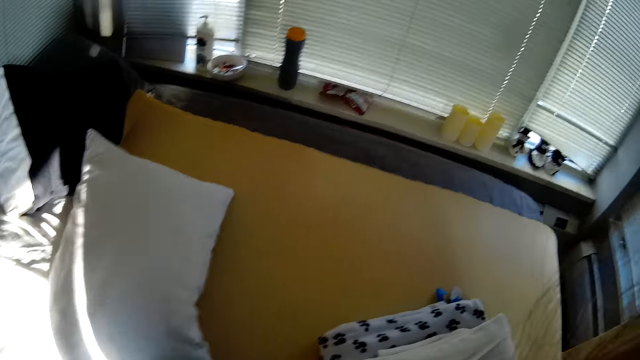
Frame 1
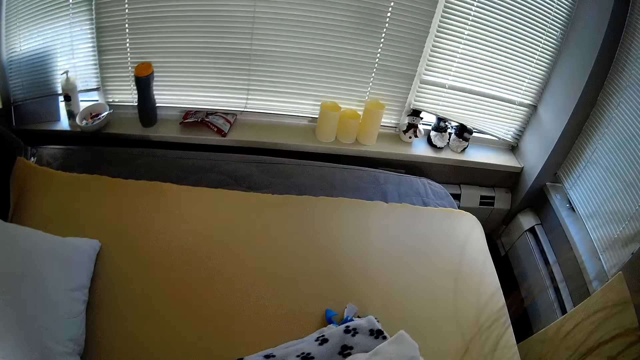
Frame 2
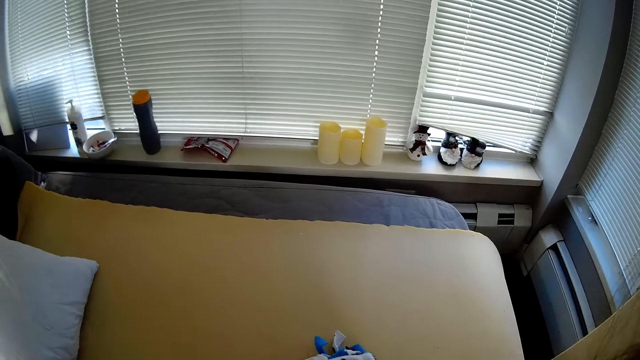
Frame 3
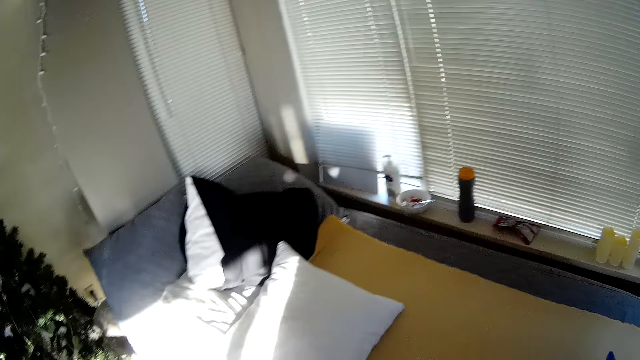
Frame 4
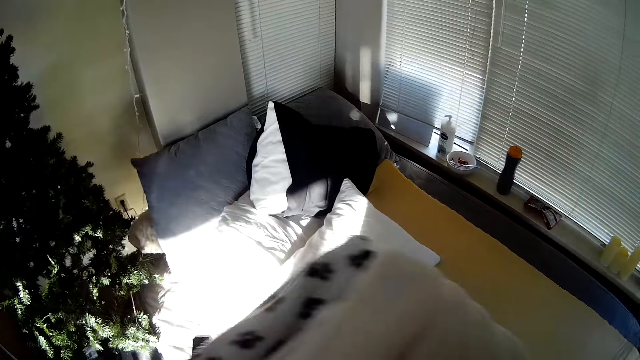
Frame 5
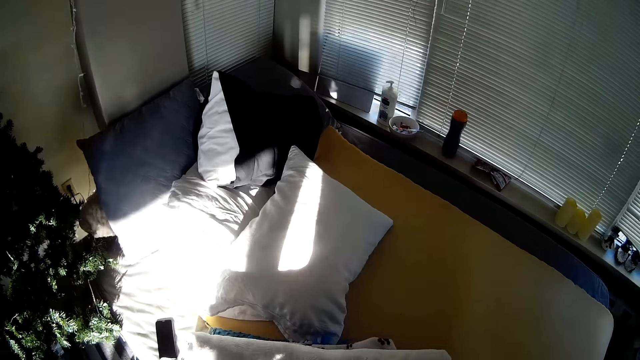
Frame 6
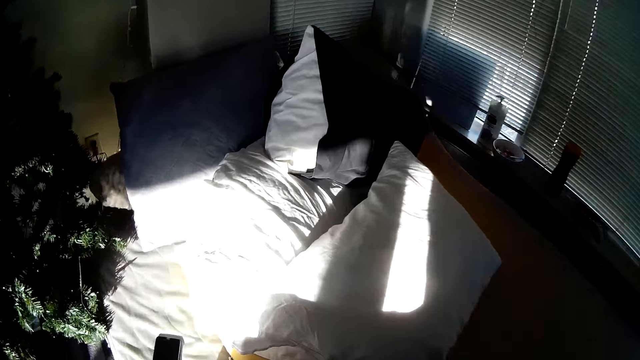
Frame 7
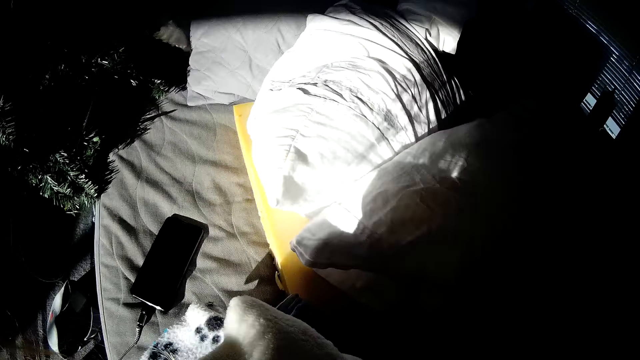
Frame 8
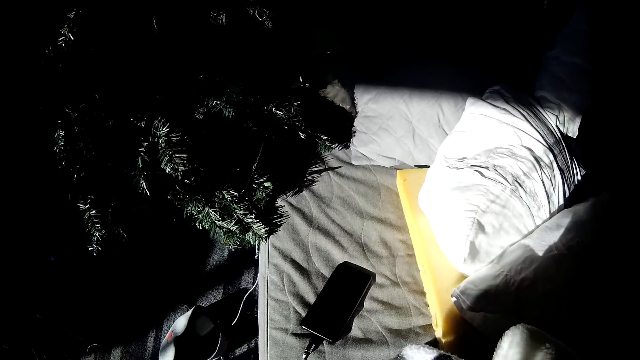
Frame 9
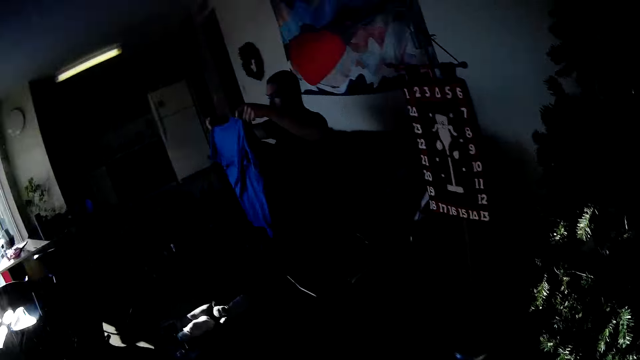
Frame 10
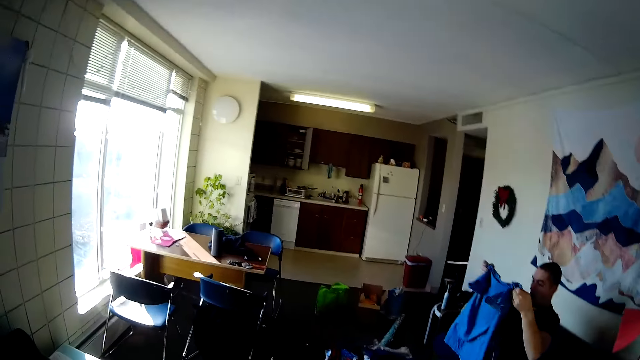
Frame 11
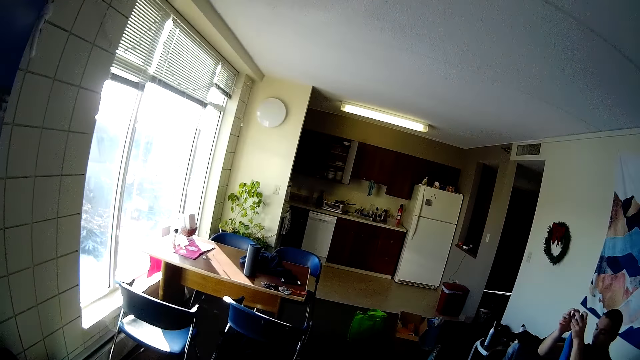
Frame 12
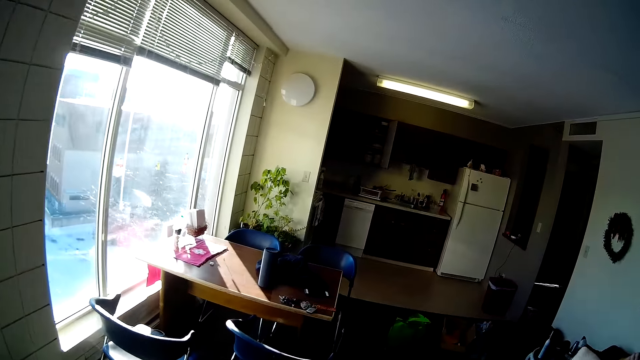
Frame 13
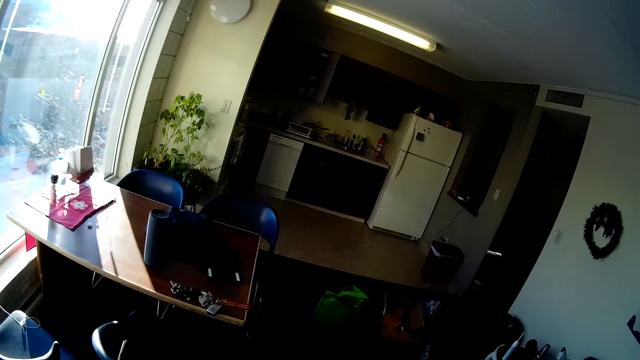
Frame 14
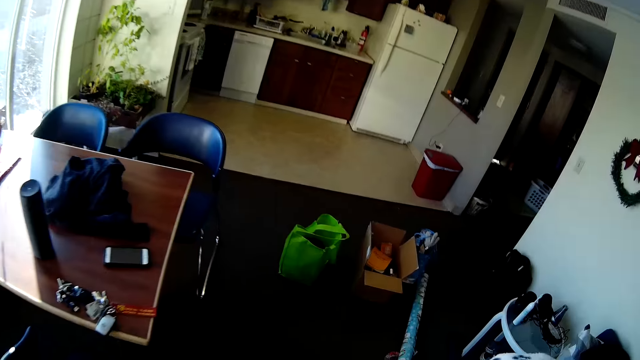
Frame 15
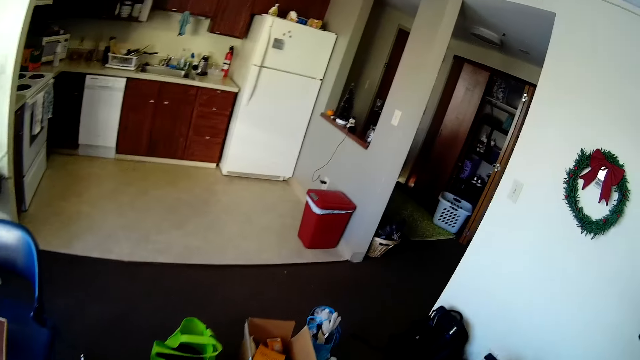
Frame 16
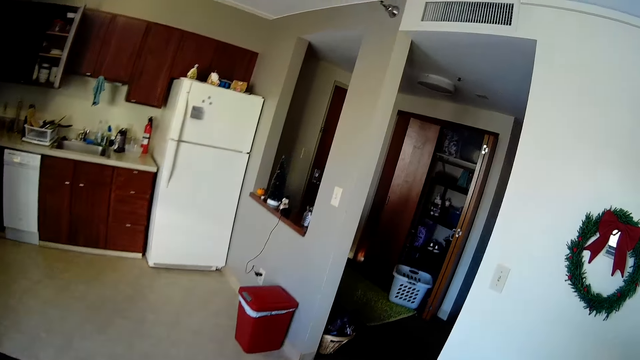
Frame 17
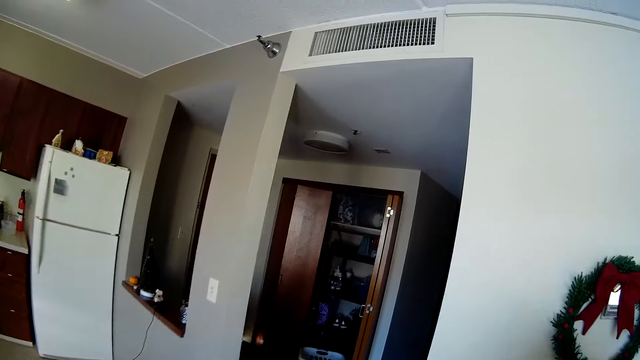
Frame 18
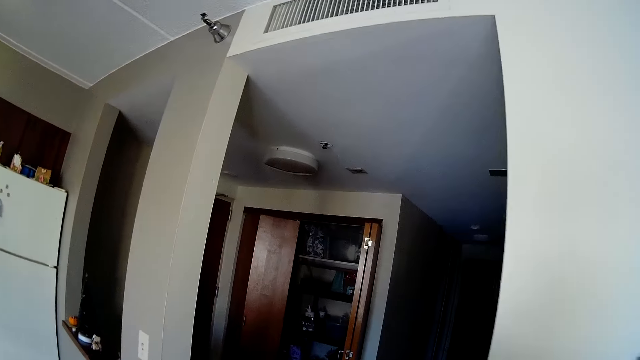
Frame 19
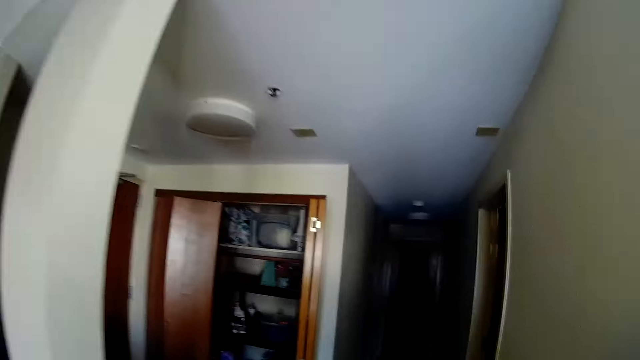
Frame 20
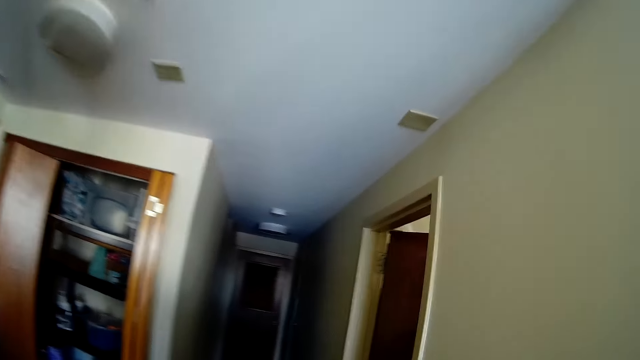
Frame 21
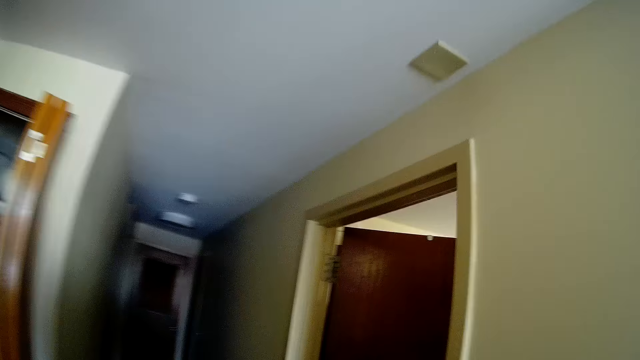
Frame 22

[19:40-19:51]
The camera wearer looks around and walks around.

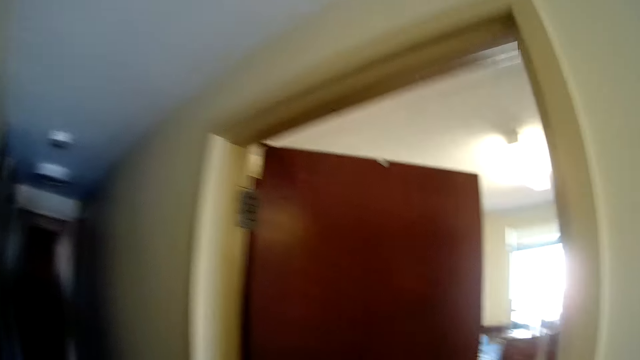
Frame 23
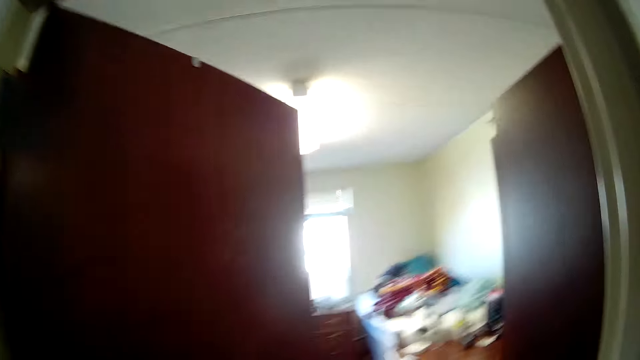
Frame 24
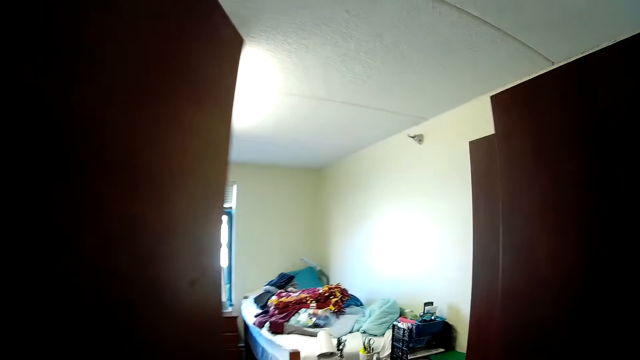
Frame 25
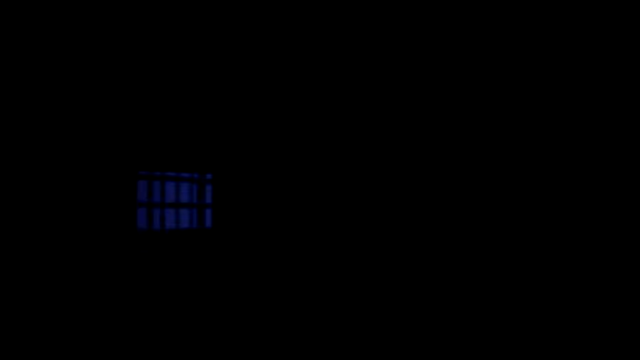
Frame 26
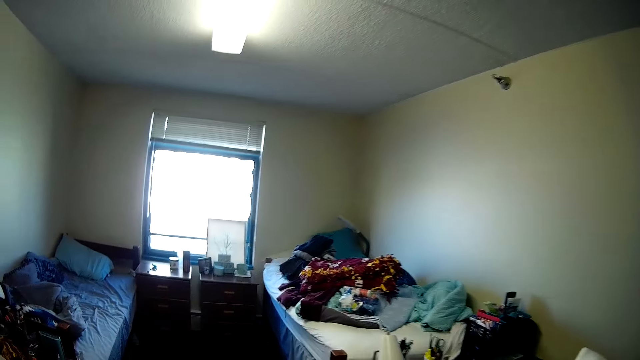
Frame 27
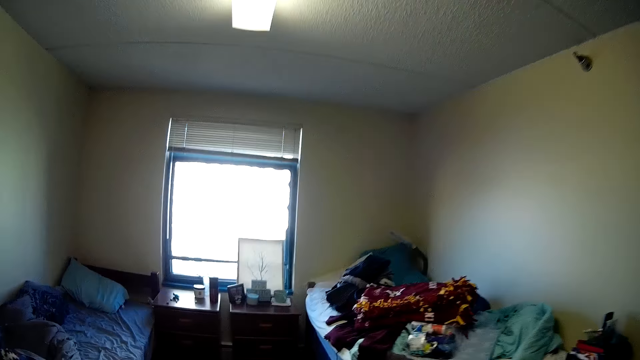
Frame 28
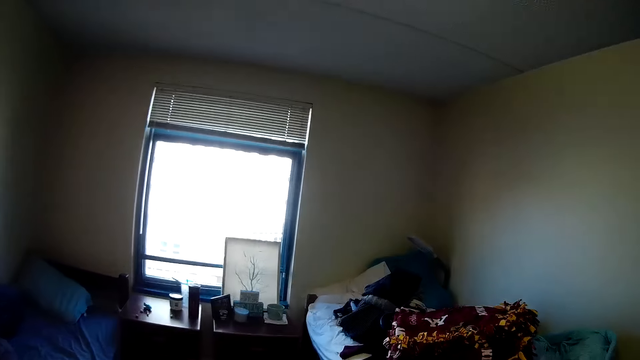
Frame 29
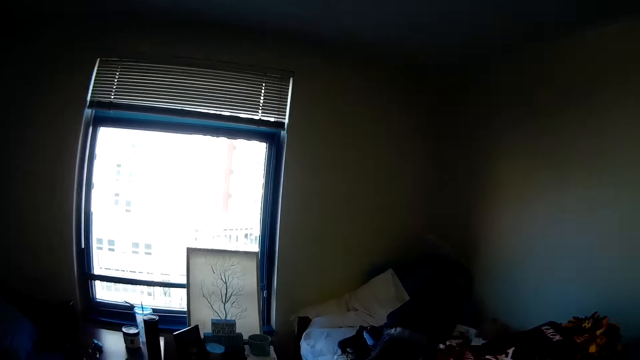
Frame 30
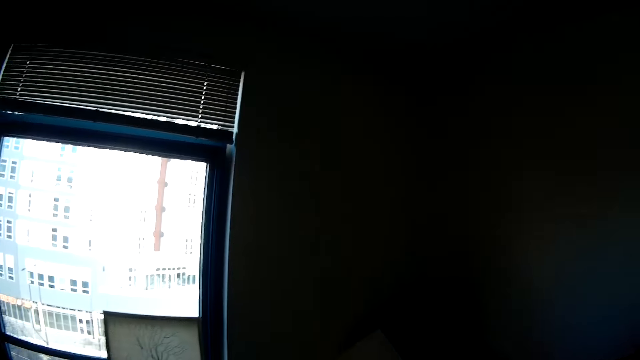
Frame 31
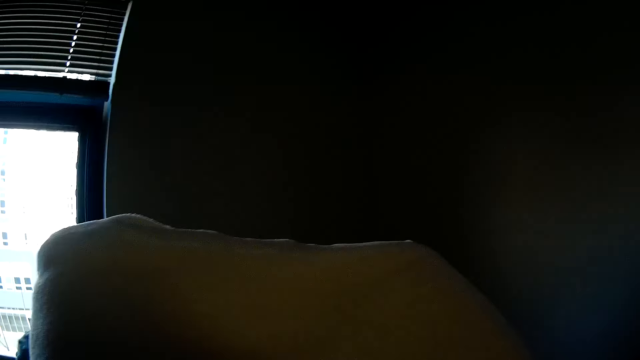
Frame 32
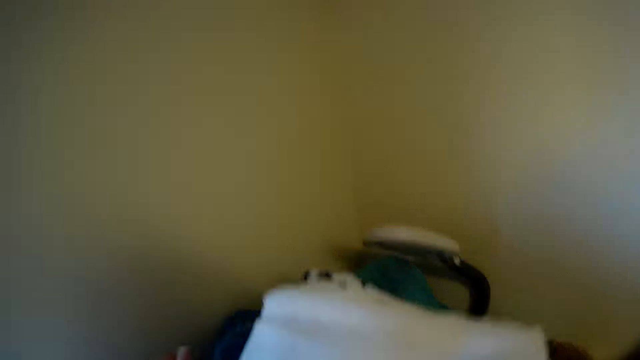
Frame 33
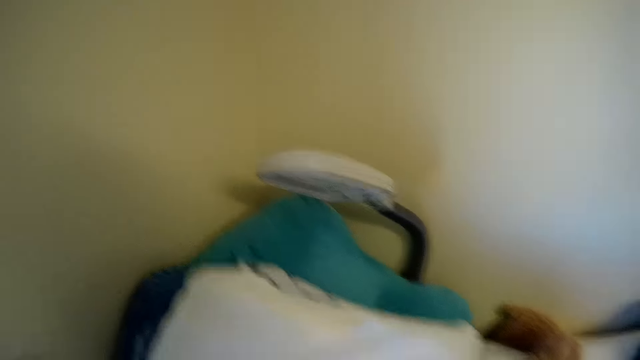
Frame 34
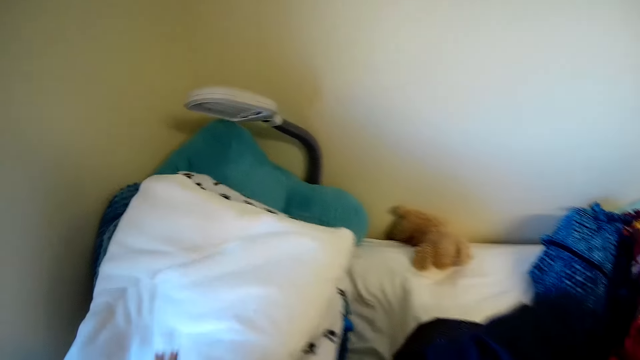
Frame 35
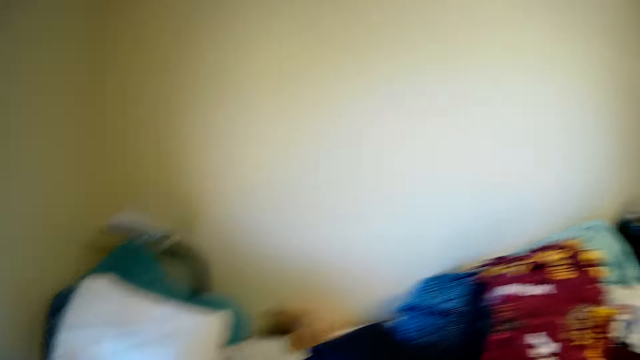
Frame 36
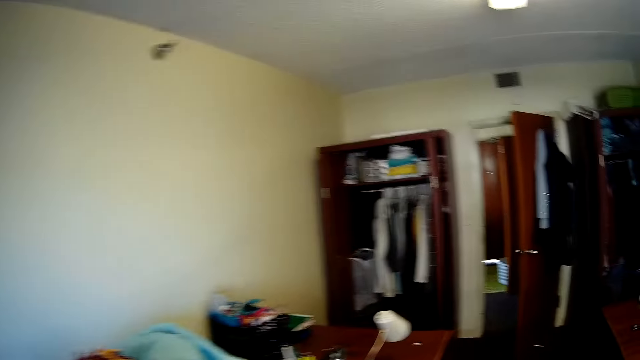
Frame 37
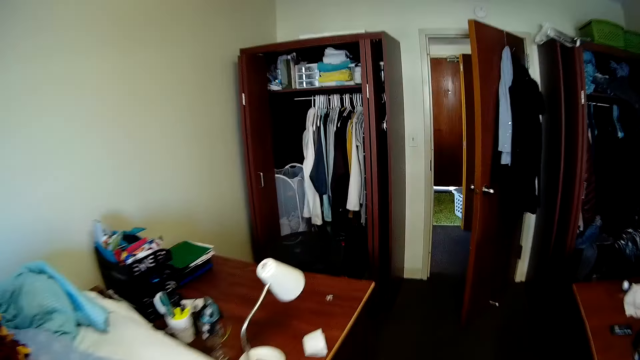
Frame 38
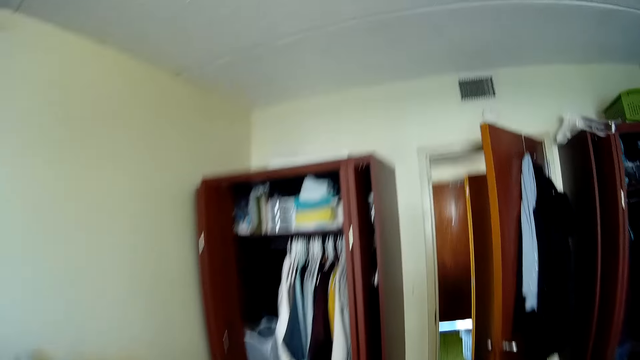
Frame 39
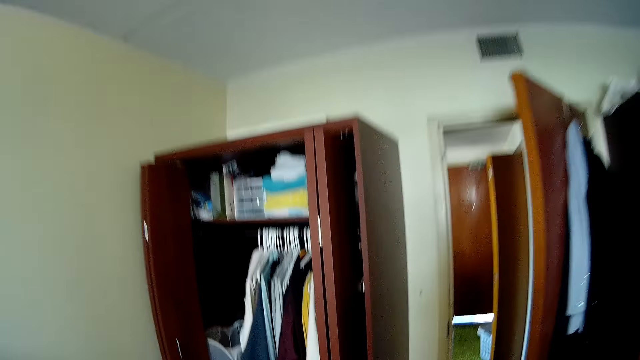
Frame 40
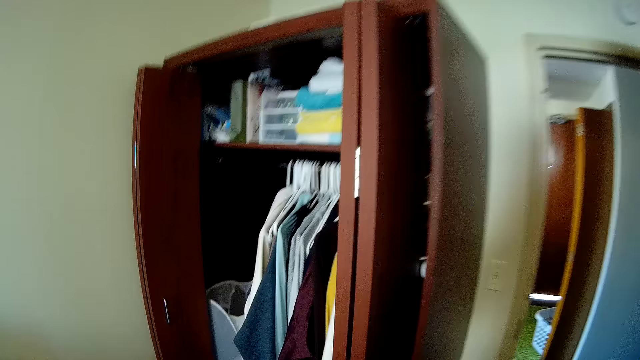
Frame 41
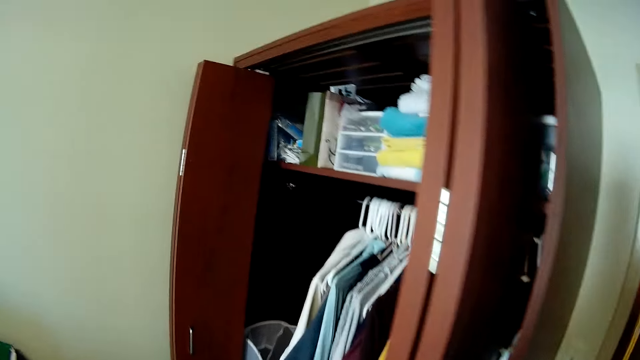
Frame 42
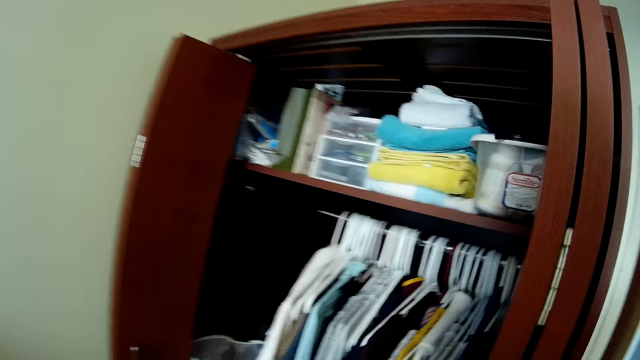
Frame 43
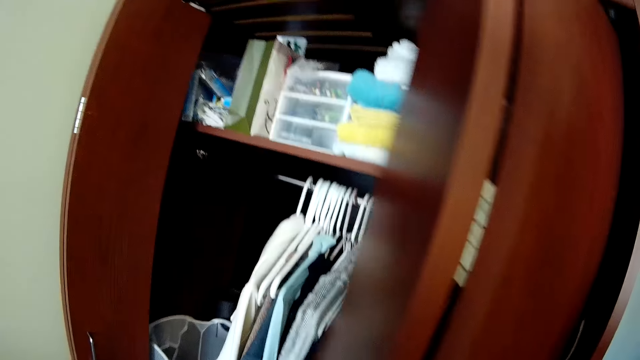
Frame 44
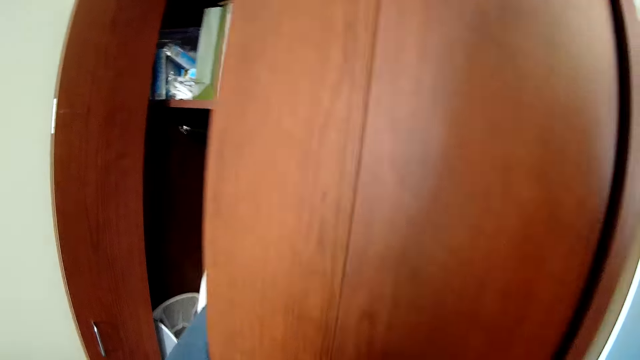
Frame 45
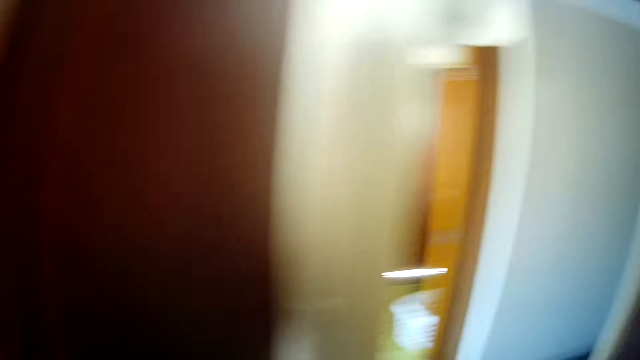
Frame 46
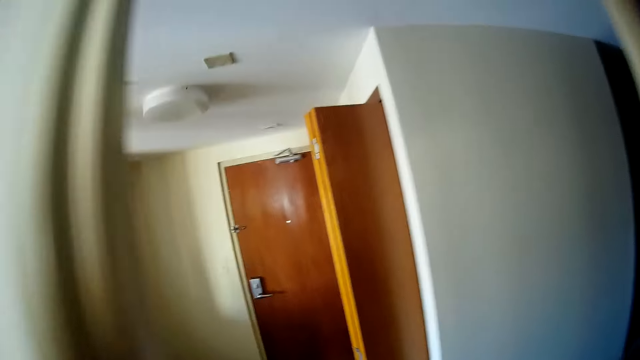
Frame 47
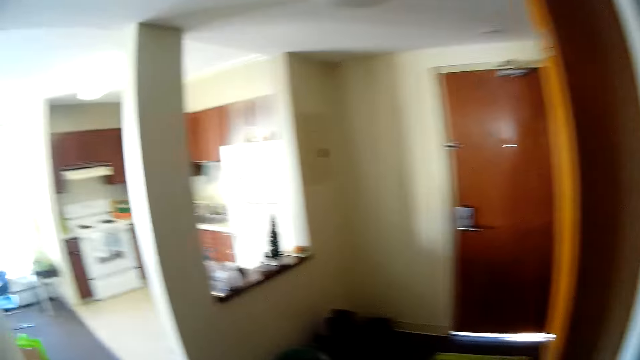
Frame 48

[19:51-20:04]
The camera wearer is carrying the cloths to the room. They place a cloth on the bed. They close the wardrobe.
